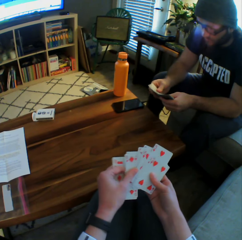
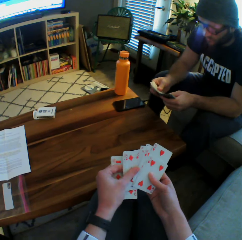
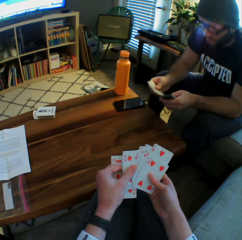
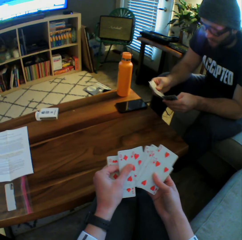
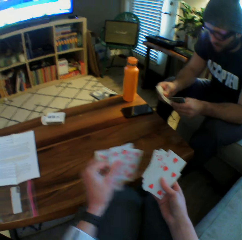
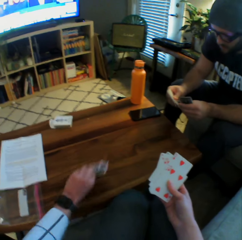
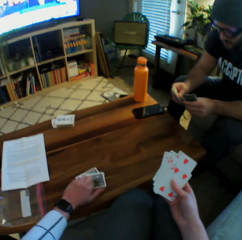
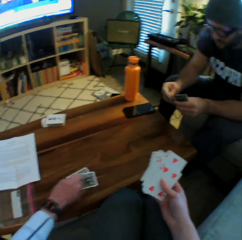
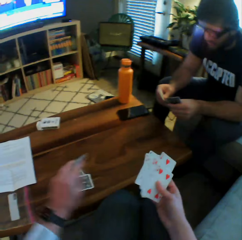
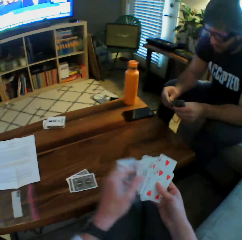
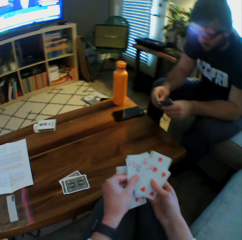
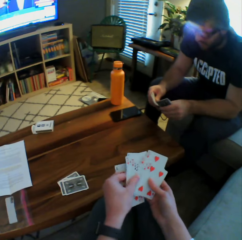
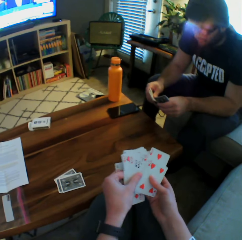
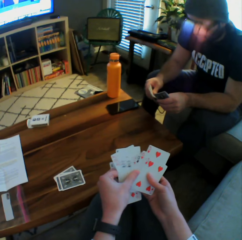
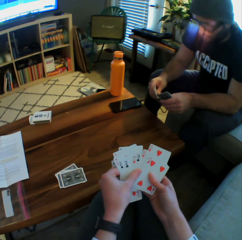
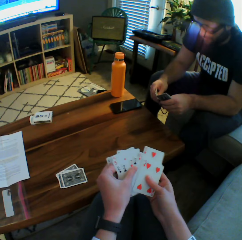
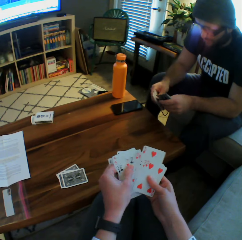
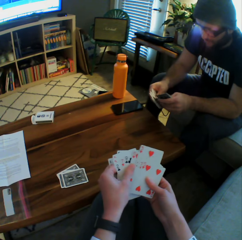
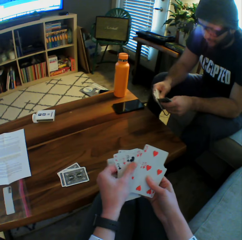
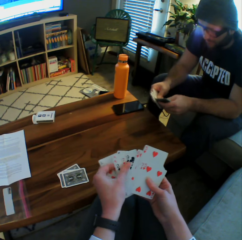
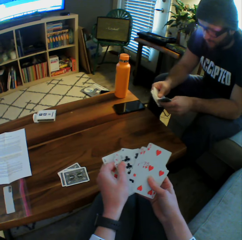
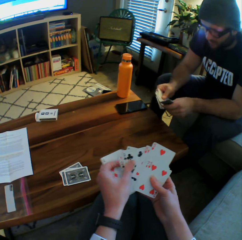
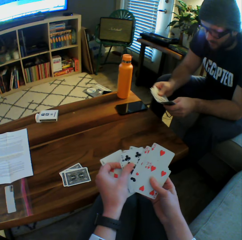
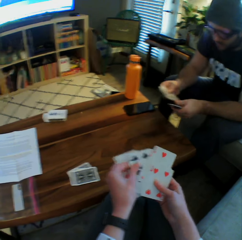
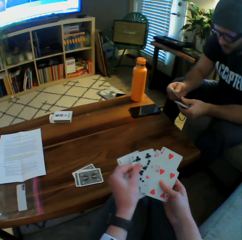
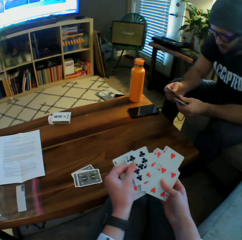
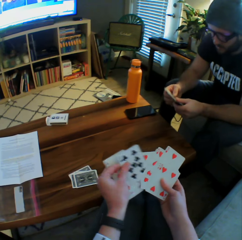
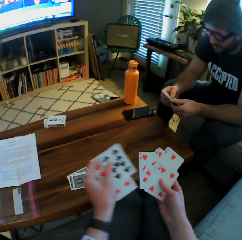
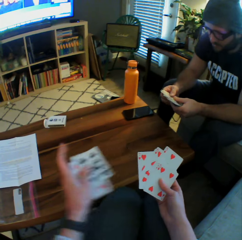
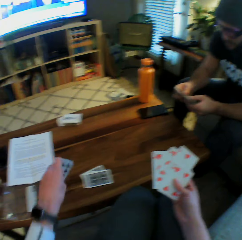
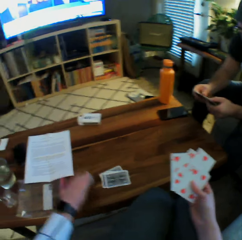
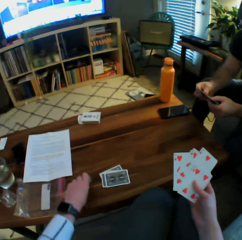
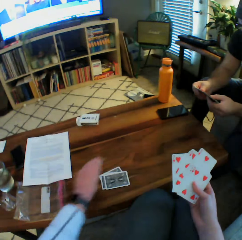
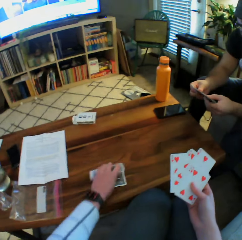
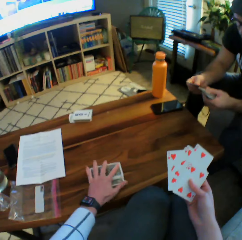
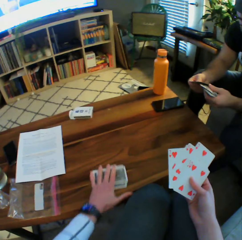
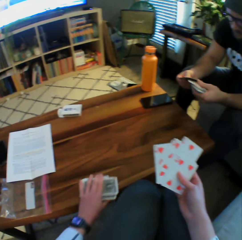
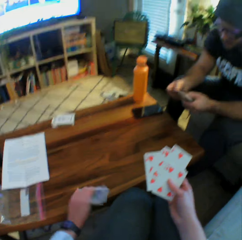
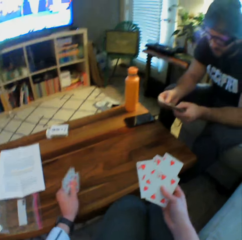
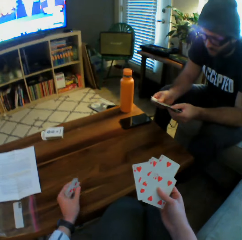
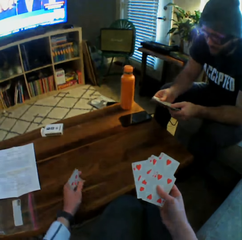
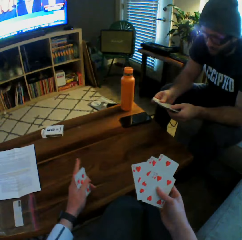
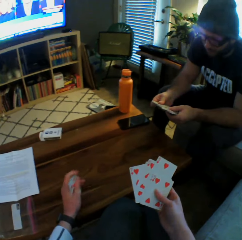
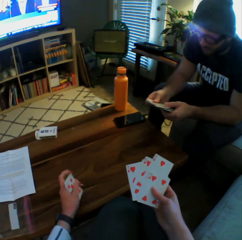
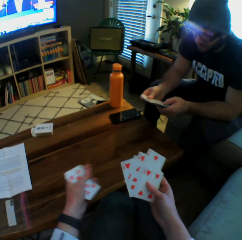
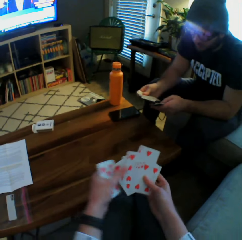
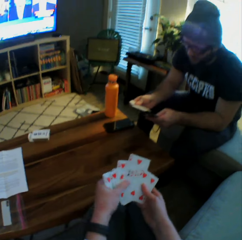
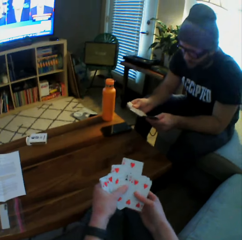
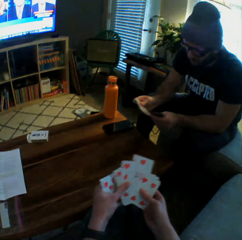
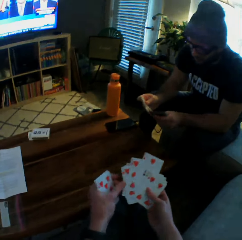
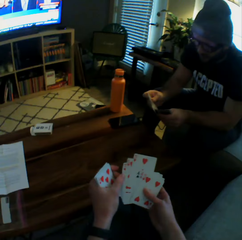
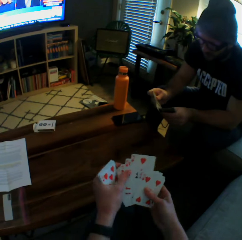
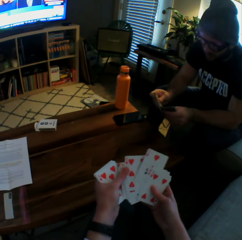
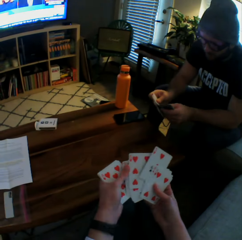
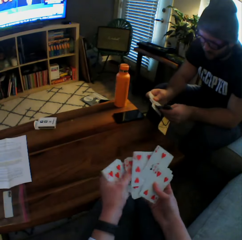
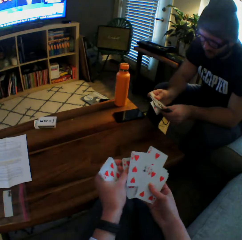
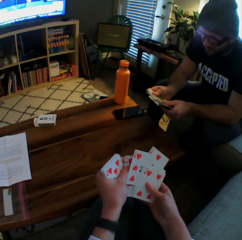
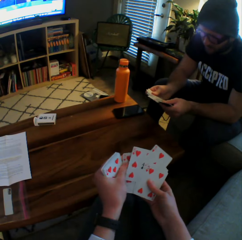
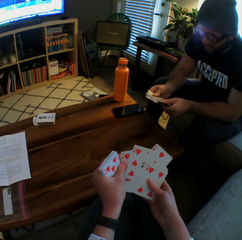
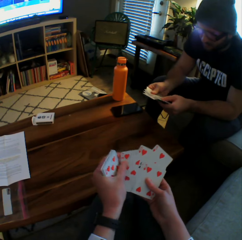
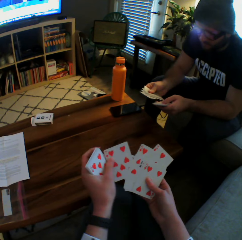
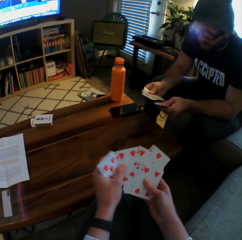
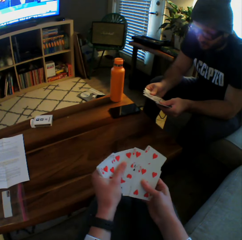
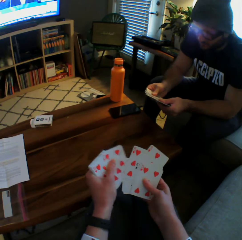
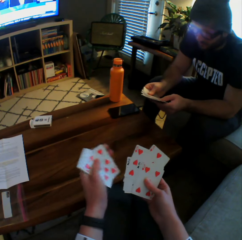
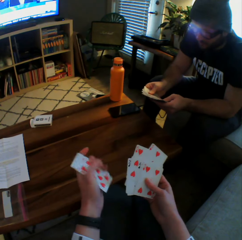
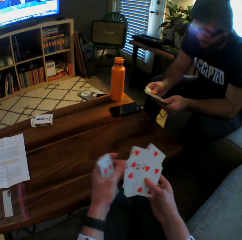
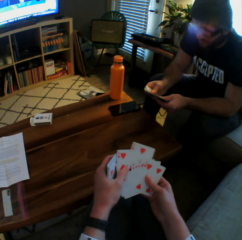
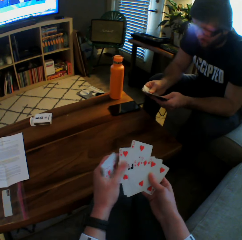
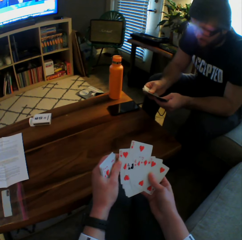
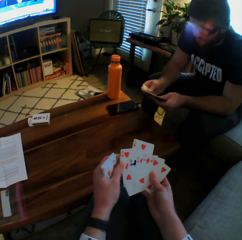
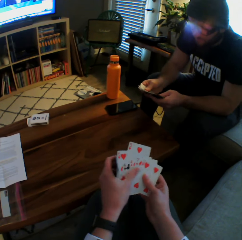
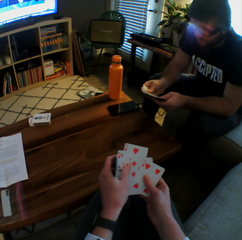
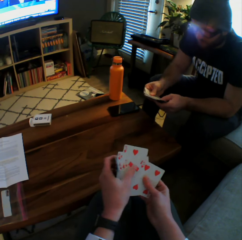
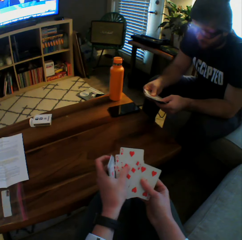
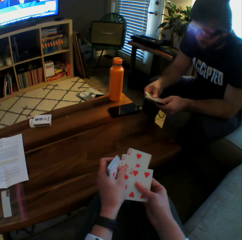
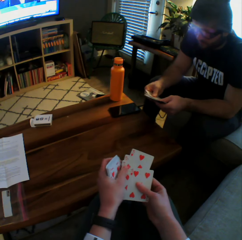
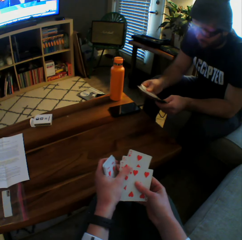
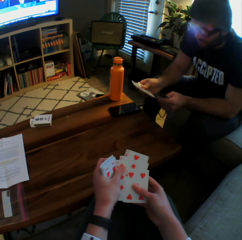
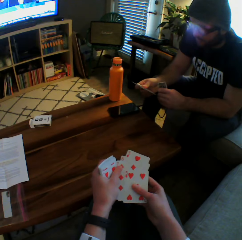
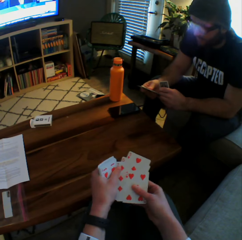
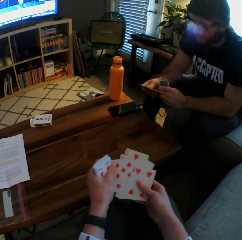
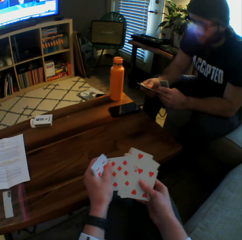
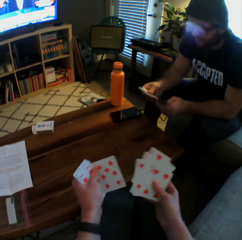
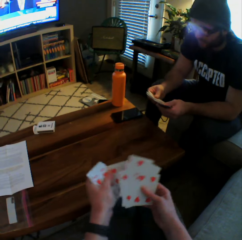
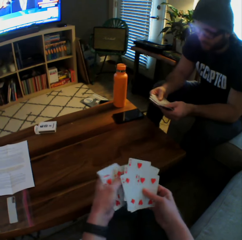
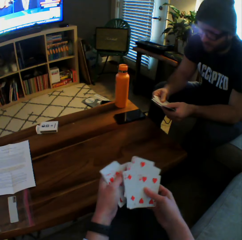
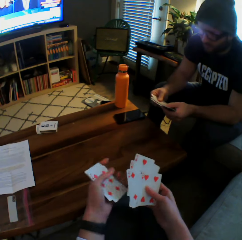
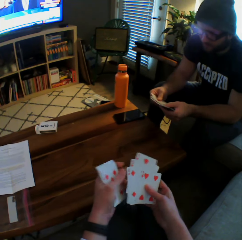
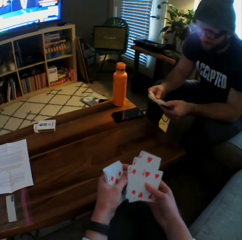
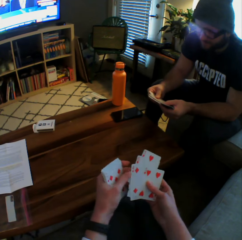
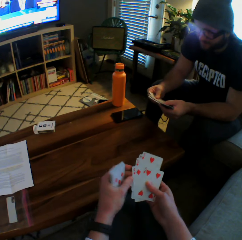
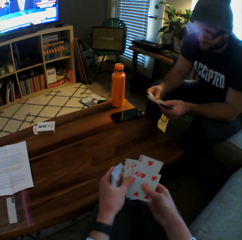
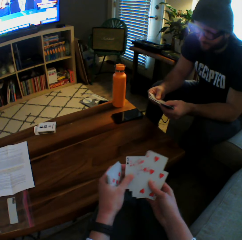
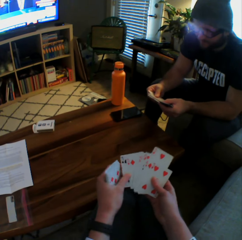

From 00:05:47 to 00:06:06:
The camera wearer drops some cards on the table with her left hand. She continues to arrange the play cards. She drops another set of cards on the table with her left hand. She picks up the cards from the table with her left hand. She arranges the play cards and shuffles the cards in her hands. A man arranges the cards in his hands.

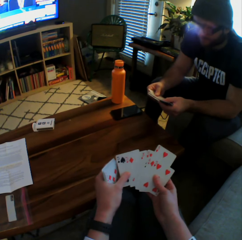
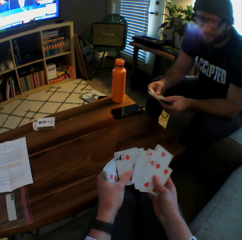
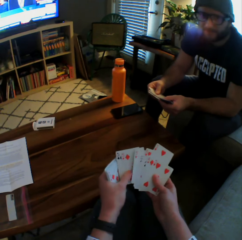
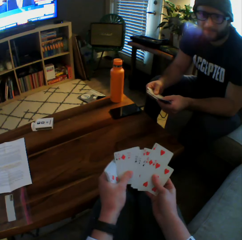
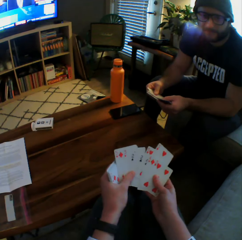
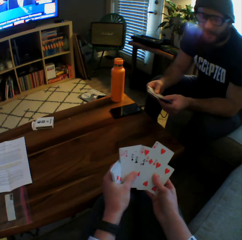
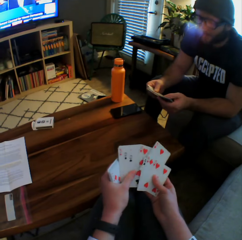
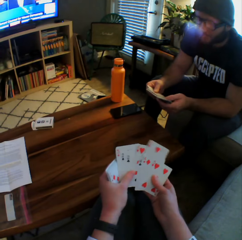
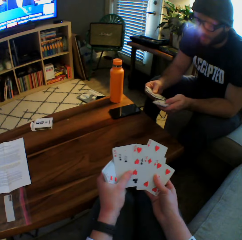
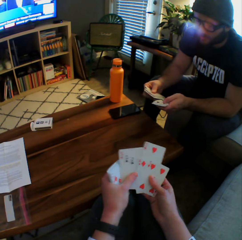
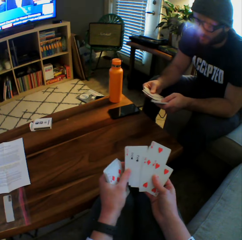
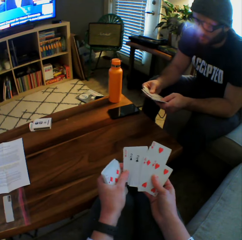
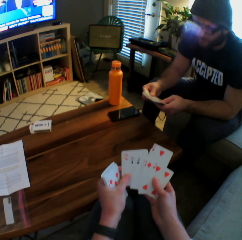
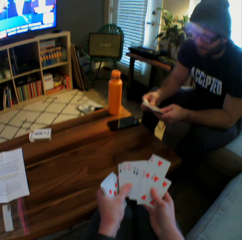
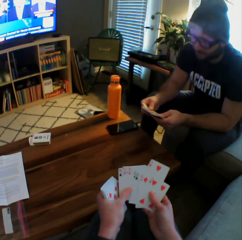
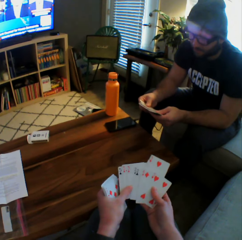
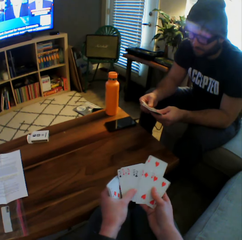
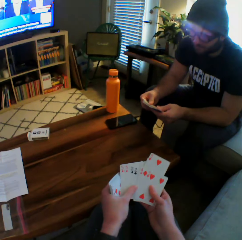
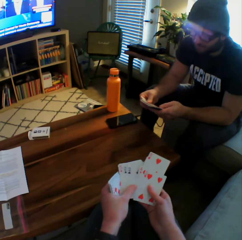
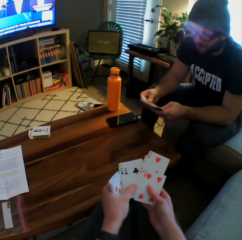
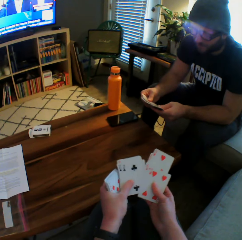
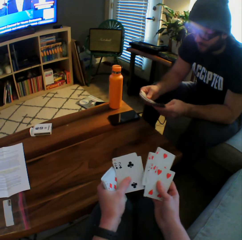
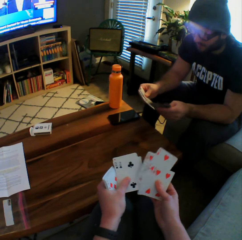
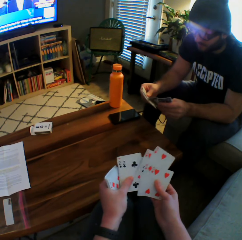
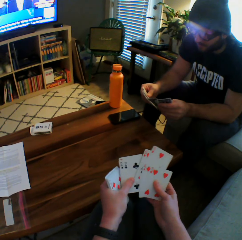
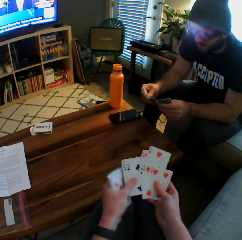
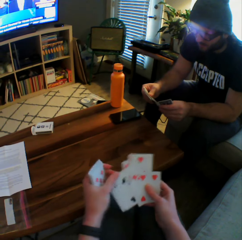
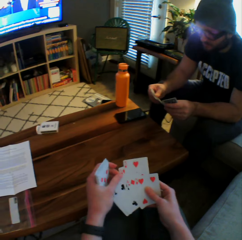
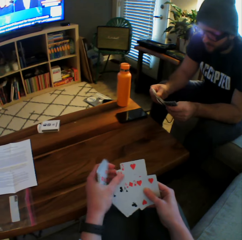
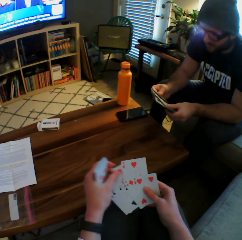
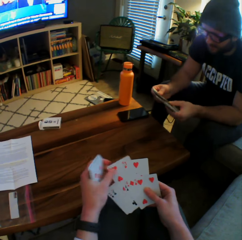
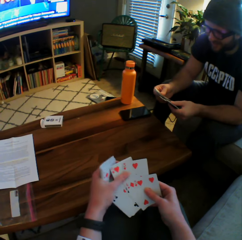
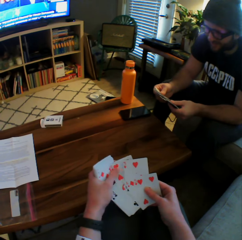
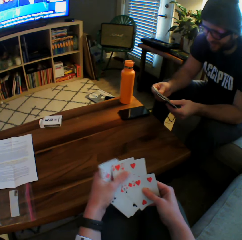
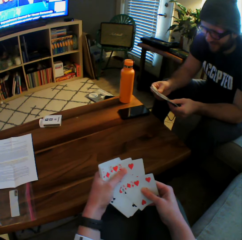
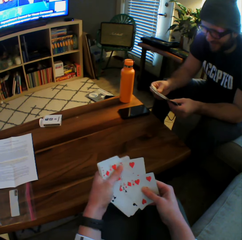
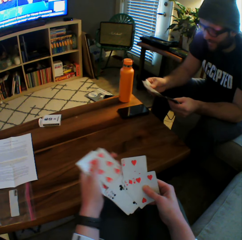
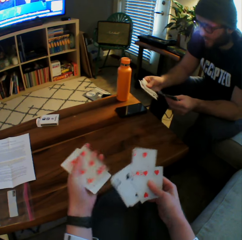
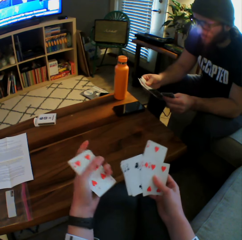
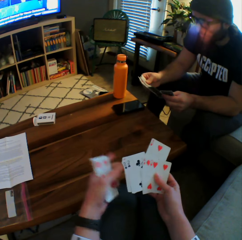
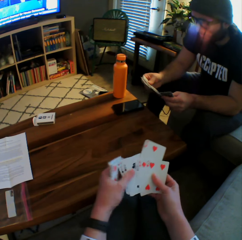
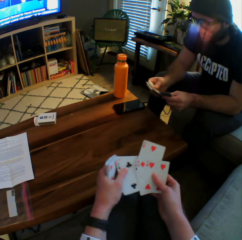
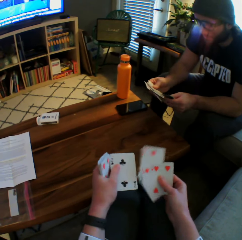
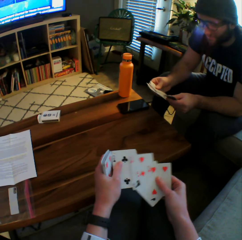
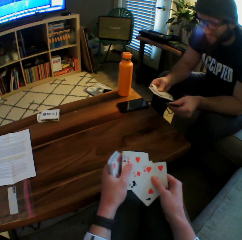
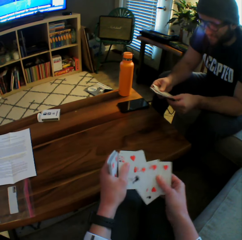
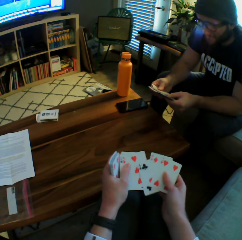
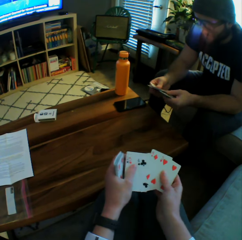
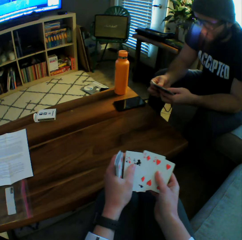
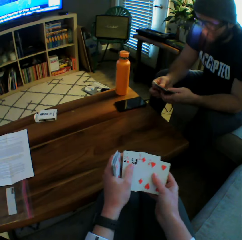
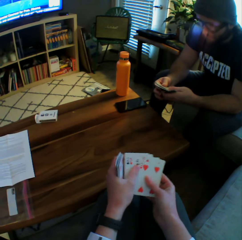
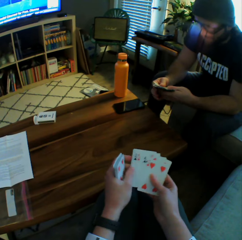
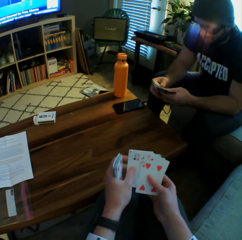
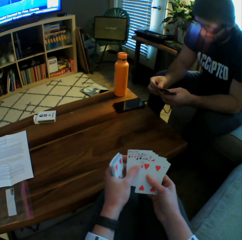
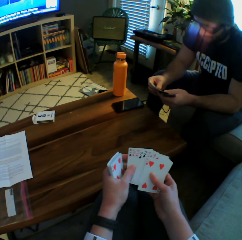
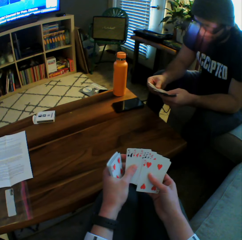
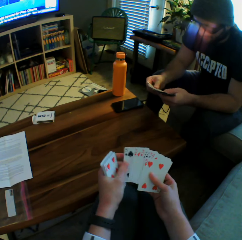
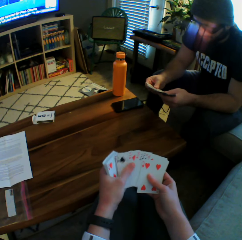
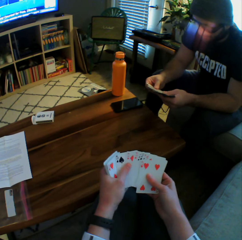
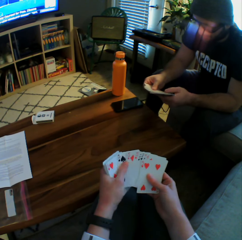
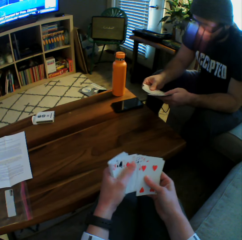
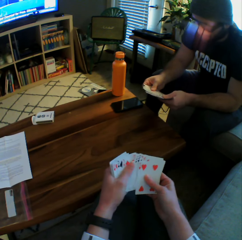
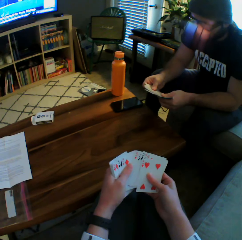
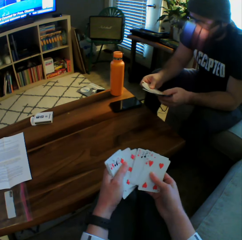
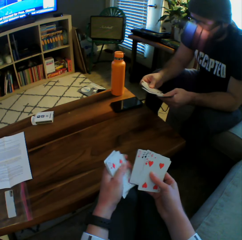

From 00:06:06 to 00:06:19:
The camera wearer interacts with the man.
